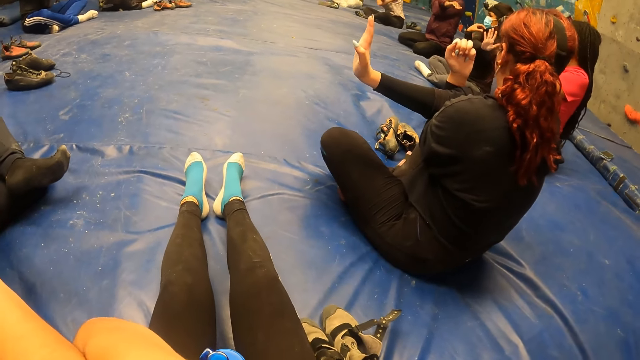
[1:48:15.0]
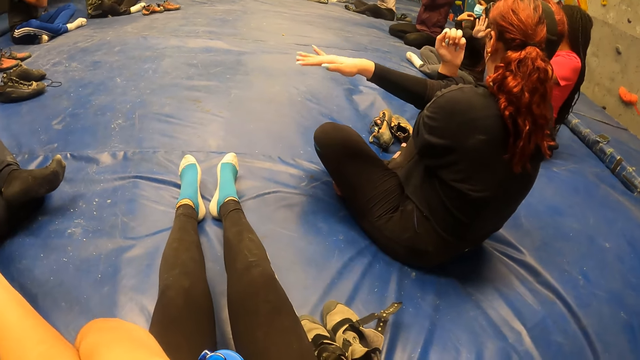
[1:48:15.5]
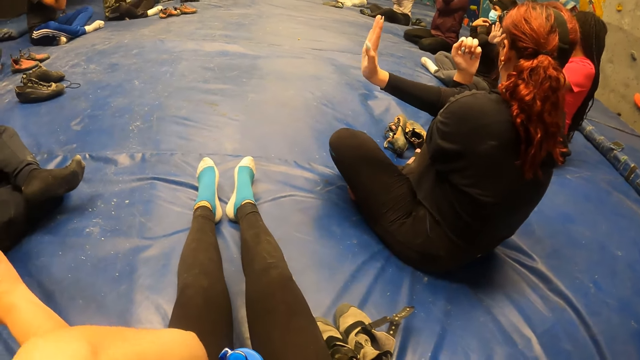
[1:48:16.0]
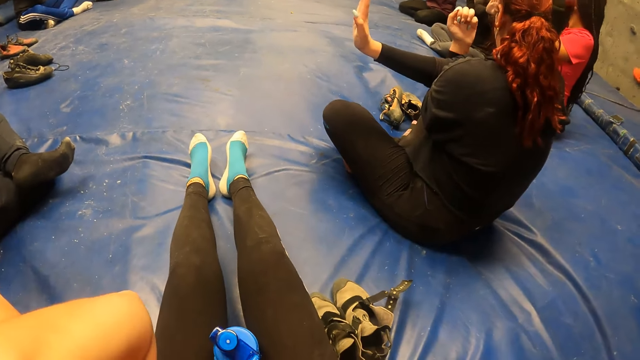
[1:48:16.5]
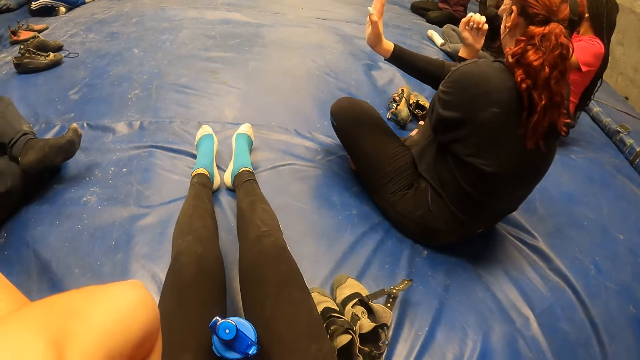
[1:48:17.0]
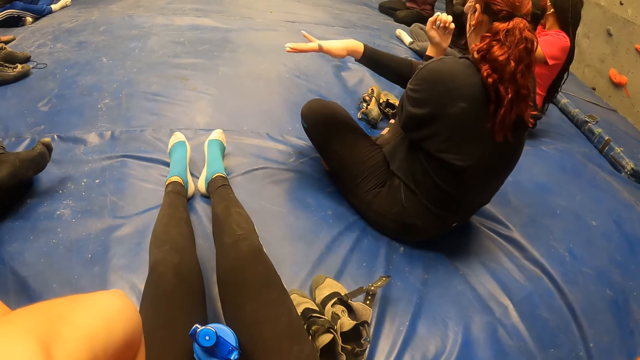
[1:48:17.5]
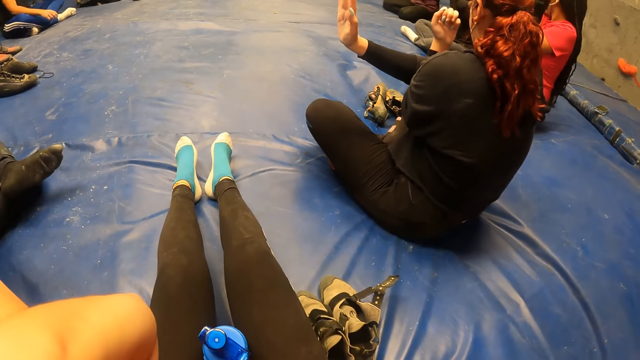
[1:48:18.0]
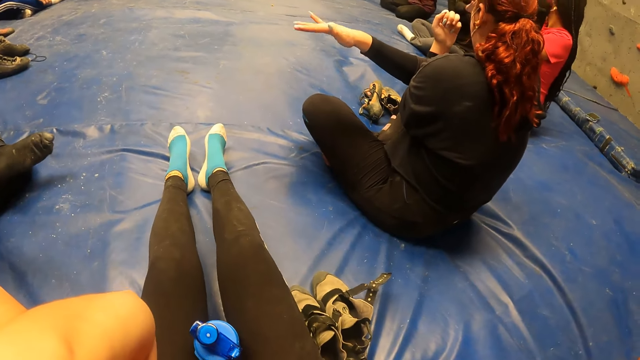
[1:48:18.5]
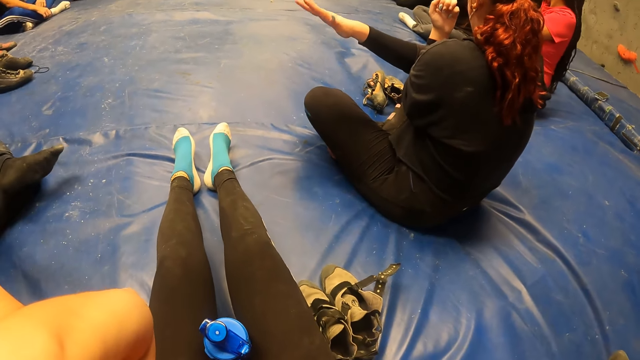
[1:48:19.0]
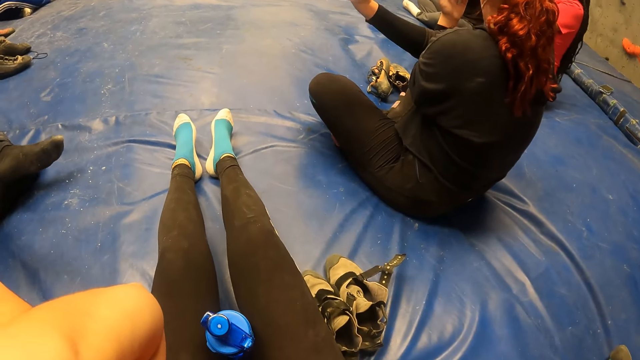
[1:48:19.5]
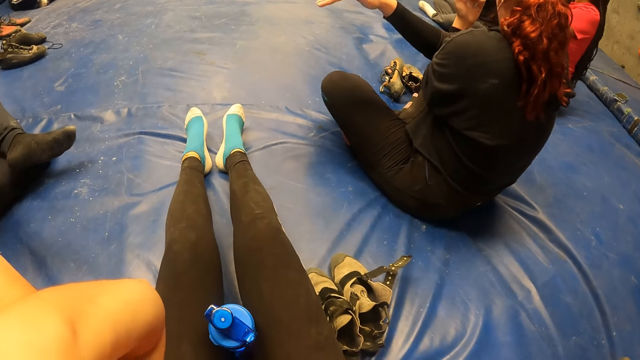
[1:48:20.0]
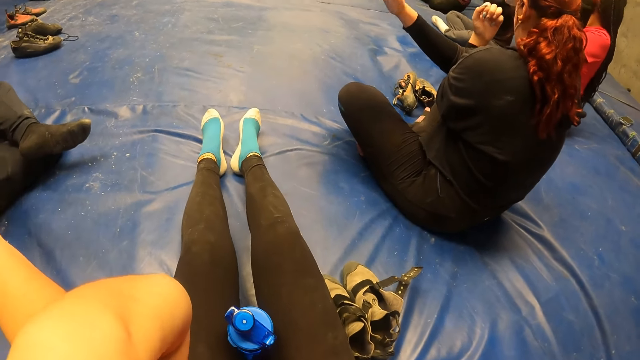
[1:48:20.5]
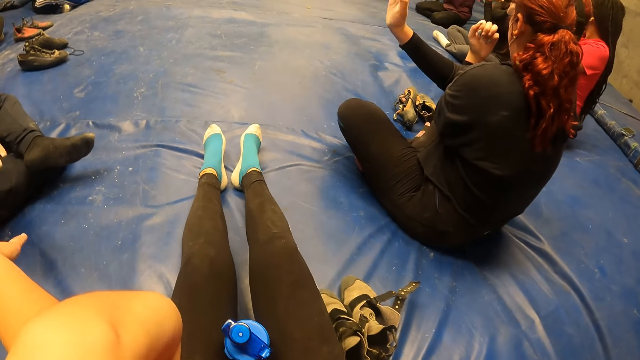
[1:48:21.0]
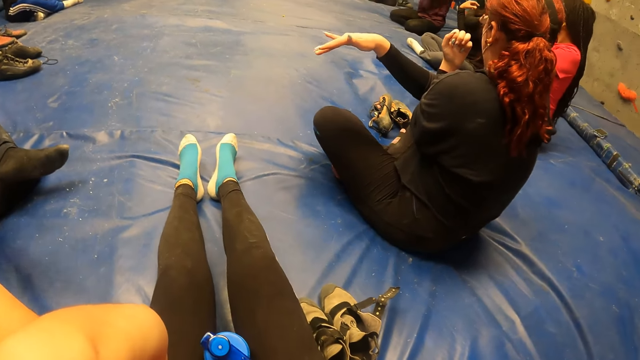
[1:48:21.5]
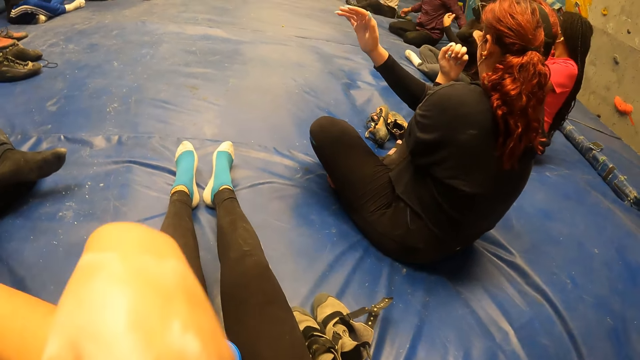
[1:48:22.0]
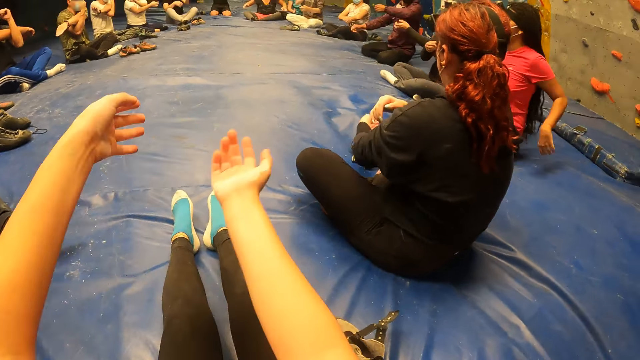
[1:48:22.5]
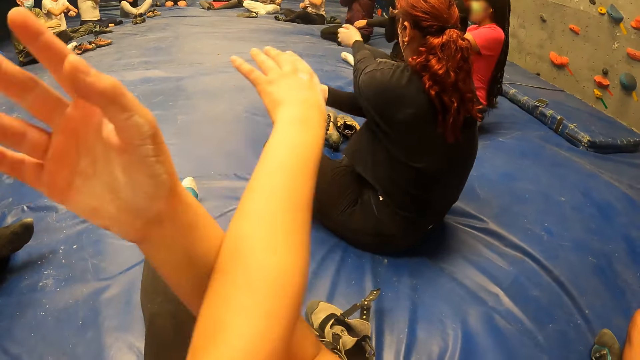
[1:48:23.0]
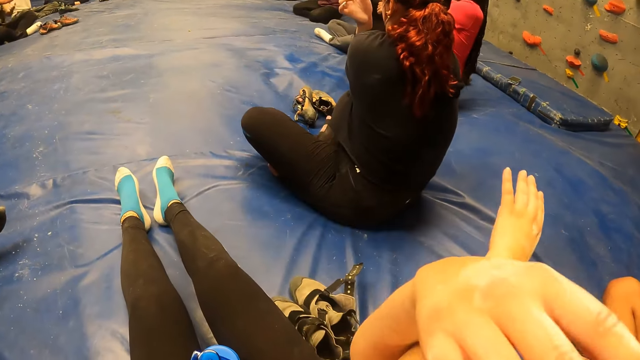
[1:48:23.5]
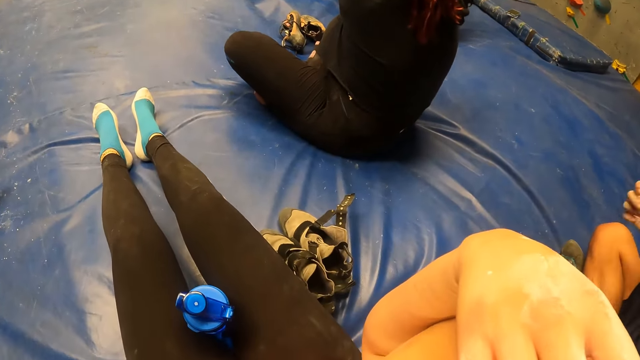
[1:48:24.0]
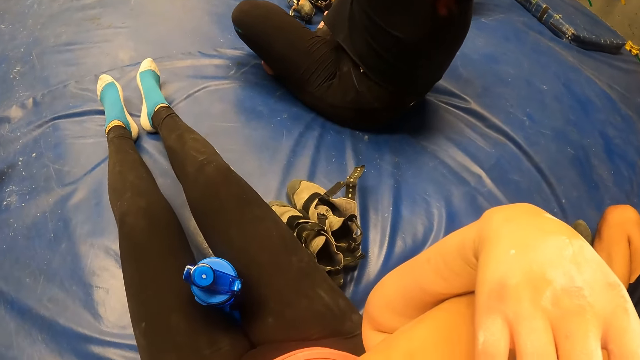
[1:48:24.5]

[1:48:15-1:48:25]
The camera wearer moves the right hand. She moves the hands forward. The woman stretches her left shoulder with her right hand. The camera wearer stretches her right shoulder with her left hand. She crosses the hands.

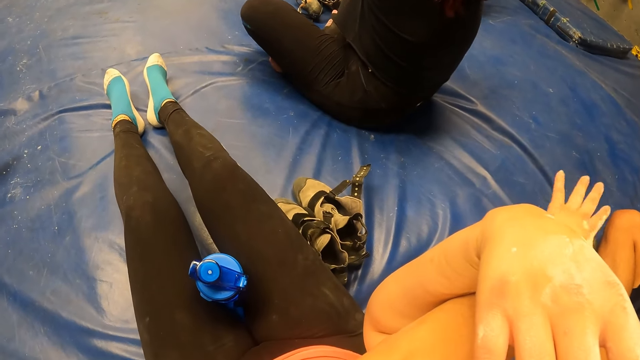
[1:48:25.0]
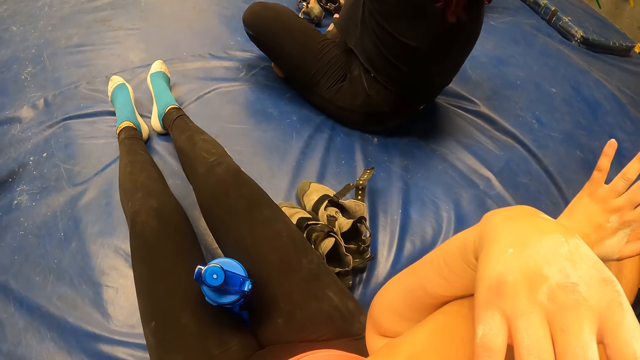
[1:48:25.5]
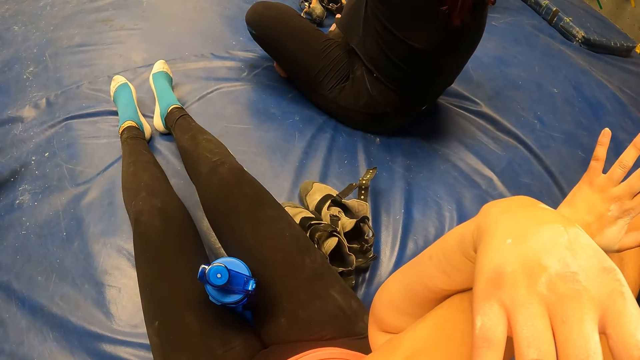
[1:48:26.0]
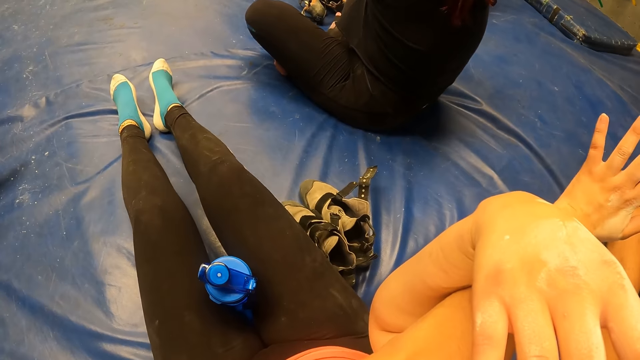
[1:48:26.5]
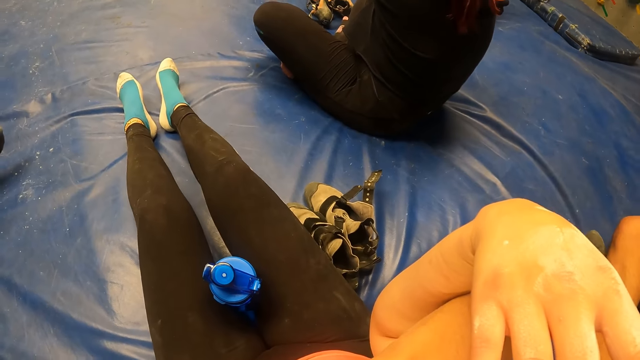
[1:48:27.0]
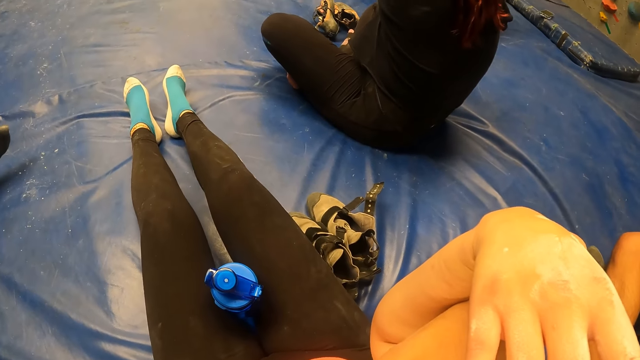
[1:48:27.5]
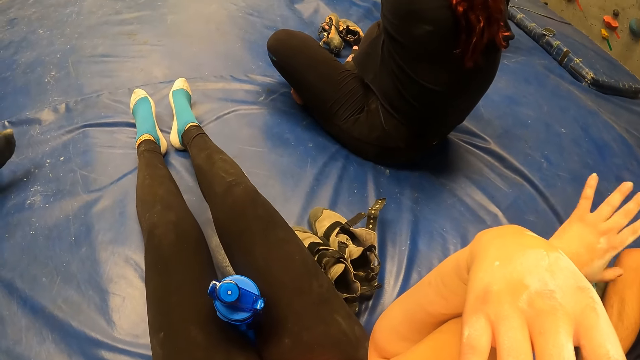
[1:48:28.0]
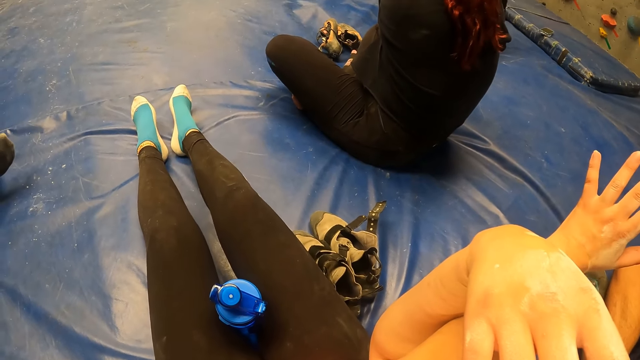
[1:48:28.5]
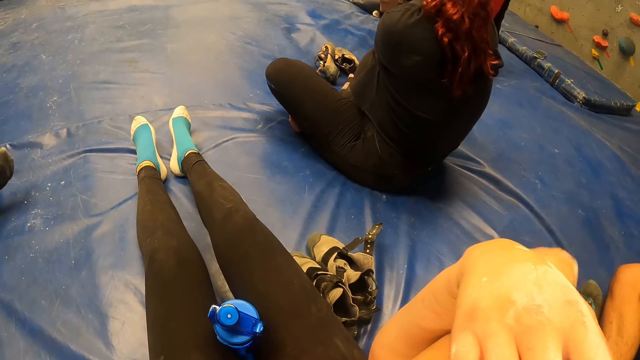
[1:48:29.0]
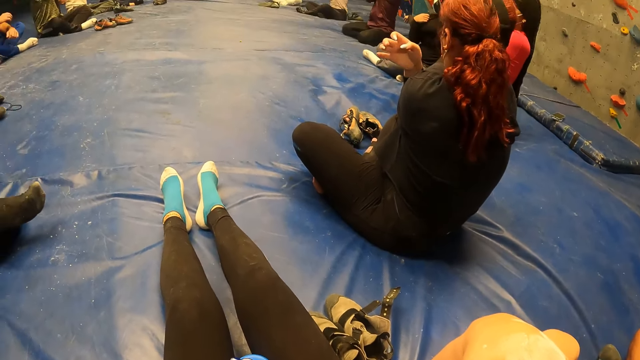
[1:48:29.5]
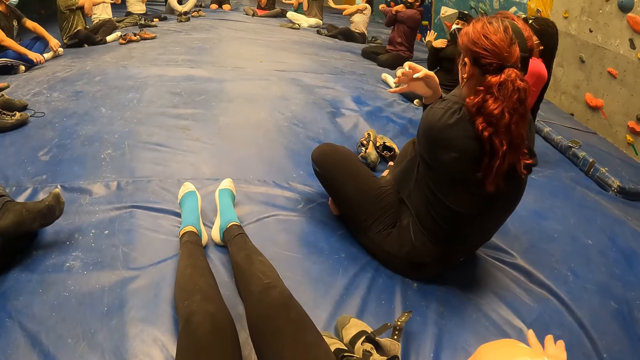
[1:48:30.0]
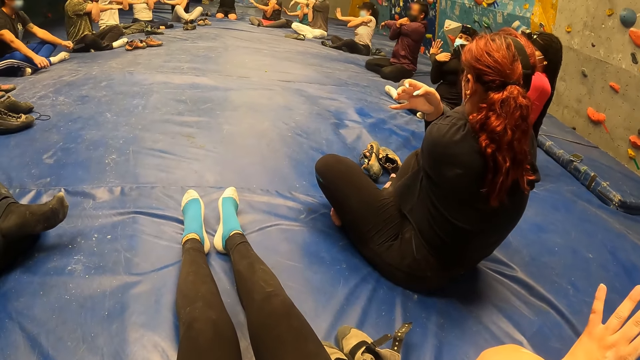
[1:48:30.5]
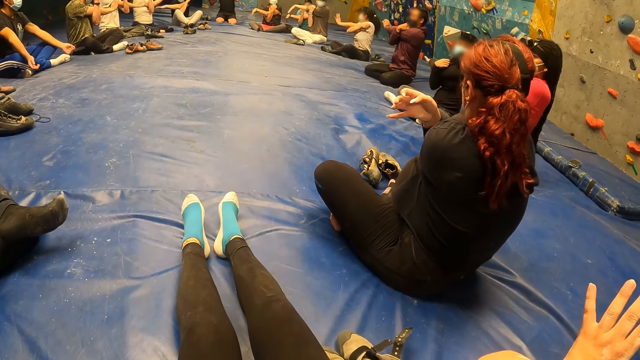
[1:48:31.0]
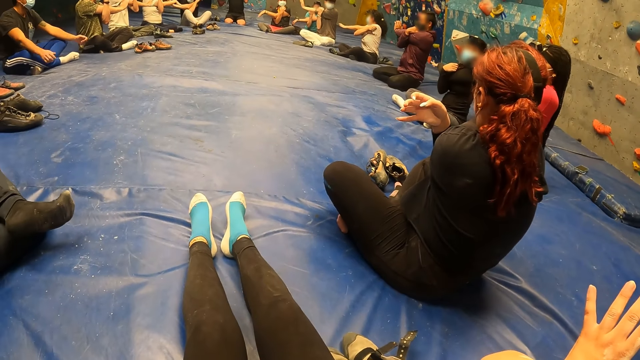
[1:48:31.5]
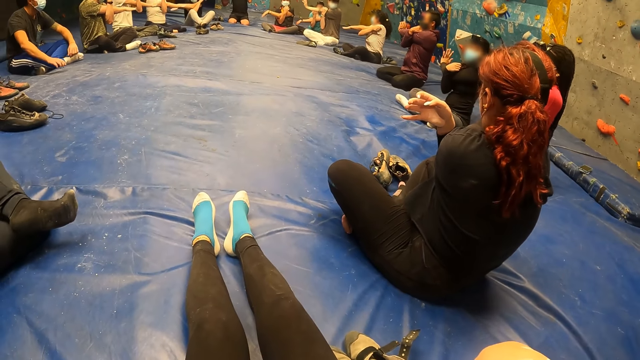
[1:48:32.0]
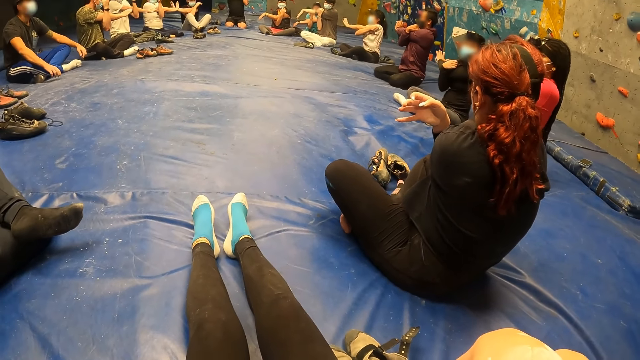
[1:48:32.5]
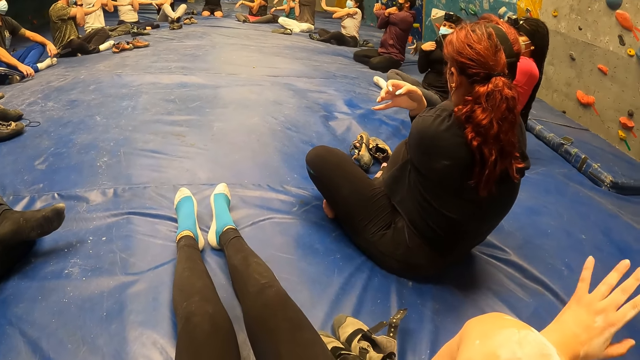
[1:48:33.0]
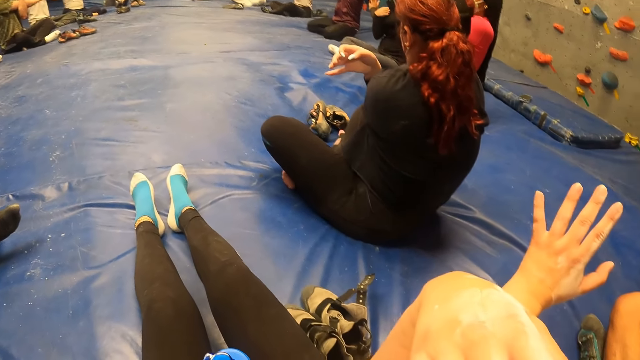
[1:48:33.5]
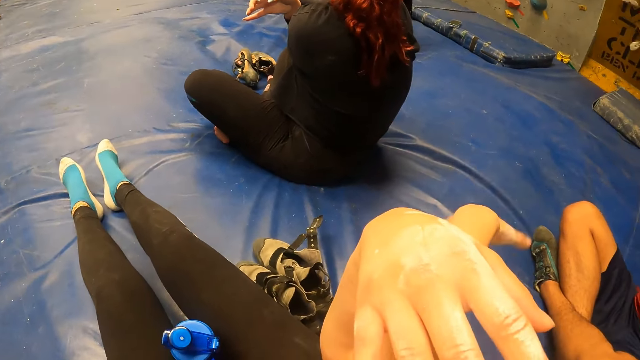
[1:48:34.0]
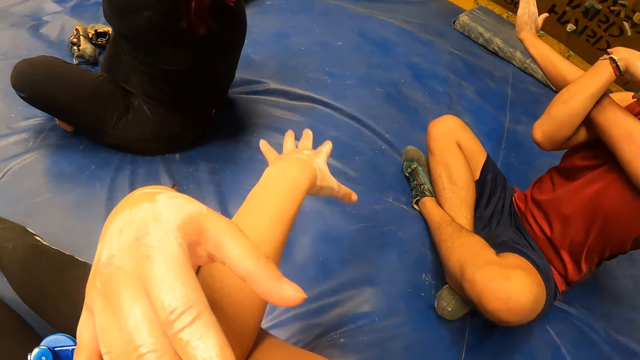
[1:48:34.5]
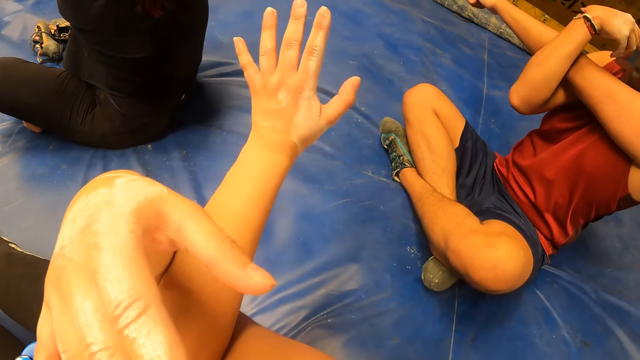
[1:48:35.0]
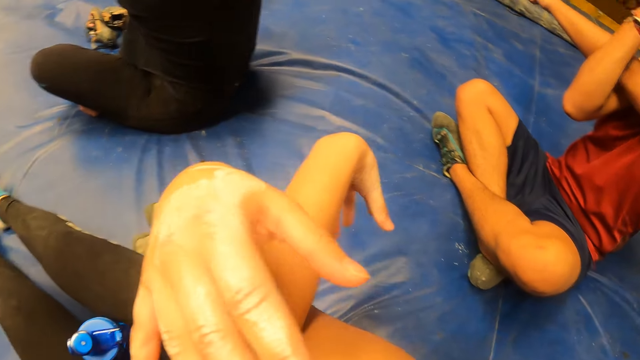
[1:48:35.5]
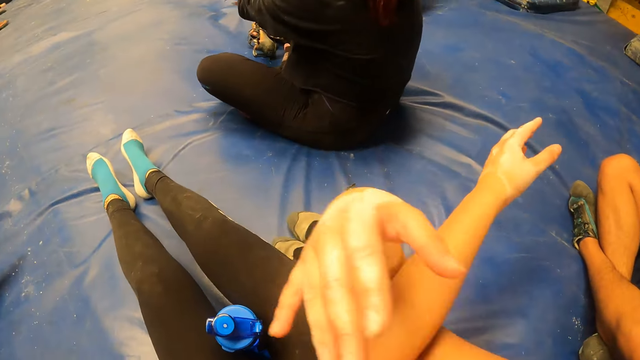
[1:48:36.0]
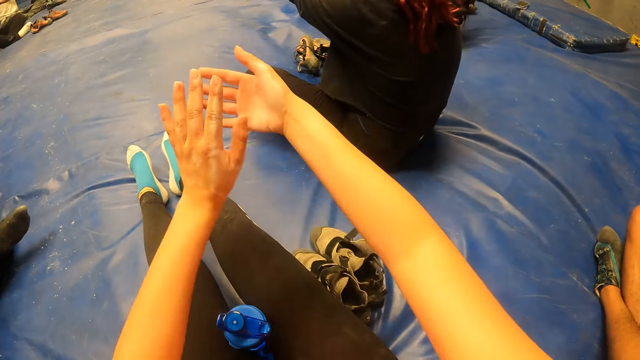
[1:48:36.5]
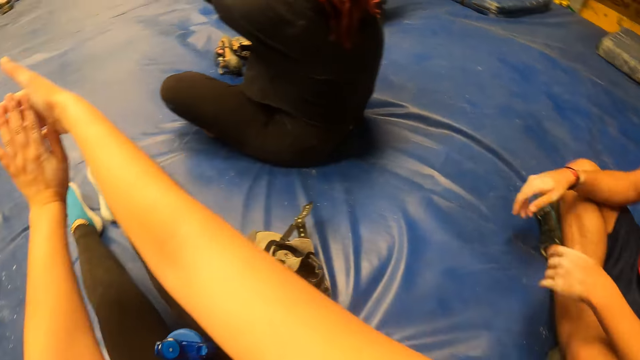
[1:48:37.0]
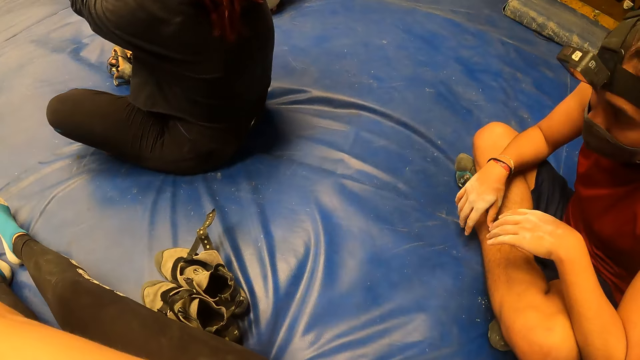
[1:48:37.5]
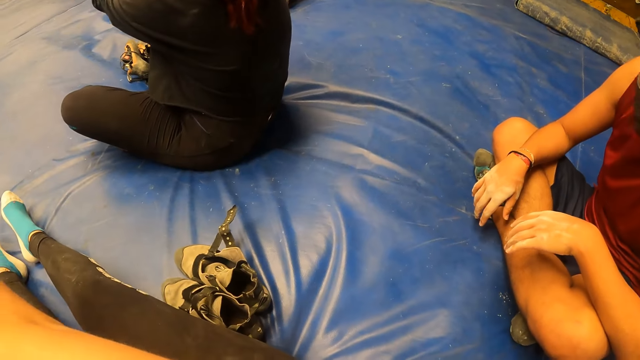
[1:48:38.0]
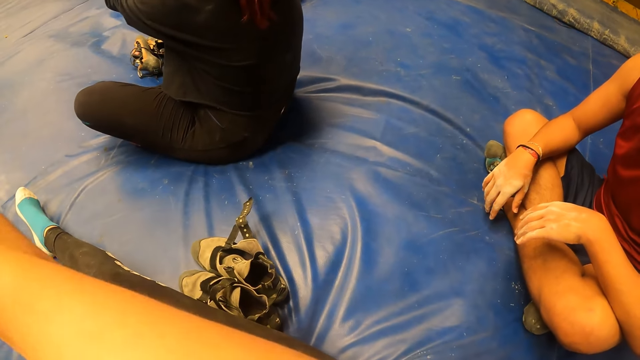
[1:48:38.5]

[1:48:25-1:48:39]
The camera wearer lifts the left hand, lowers the left hand, lifts the left hand, lowers the left hand, lifts the left hand, lowers the left hand and lifts the left hand. A man stretches his left shoulder with his right hand. The camera wearer lowers the left hand, lifts the left hand and lowers the left hand. She stretches her left wrist with her right hand. She moves the hands forward.
